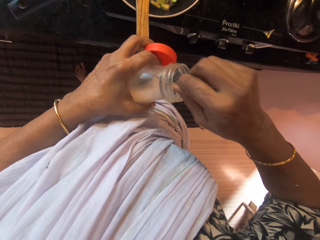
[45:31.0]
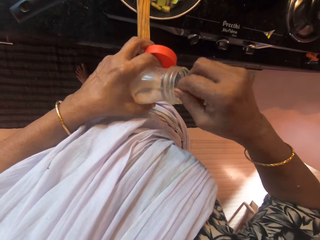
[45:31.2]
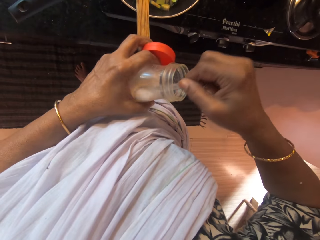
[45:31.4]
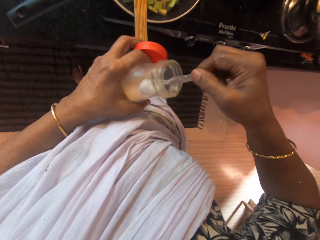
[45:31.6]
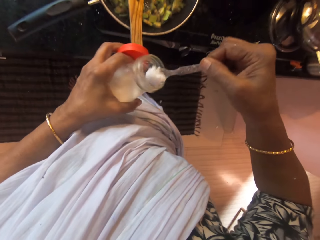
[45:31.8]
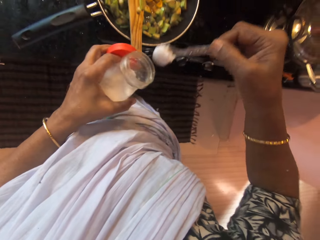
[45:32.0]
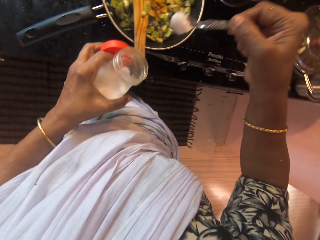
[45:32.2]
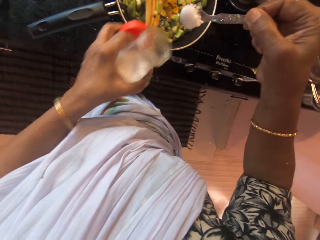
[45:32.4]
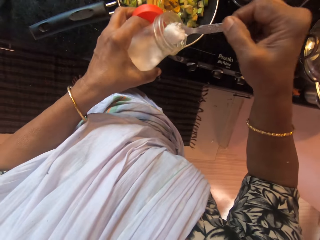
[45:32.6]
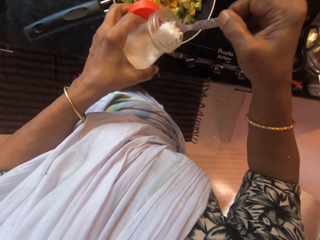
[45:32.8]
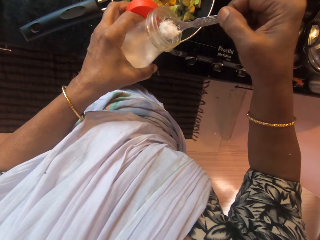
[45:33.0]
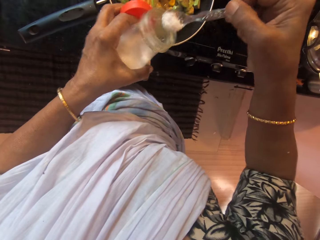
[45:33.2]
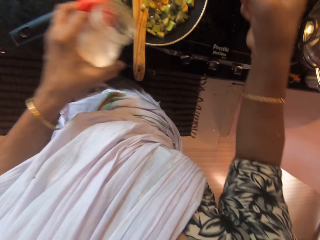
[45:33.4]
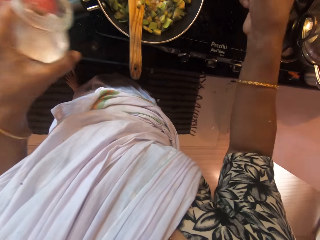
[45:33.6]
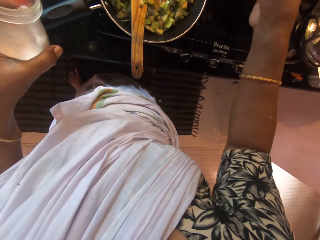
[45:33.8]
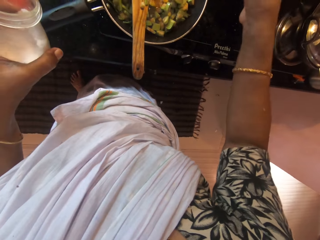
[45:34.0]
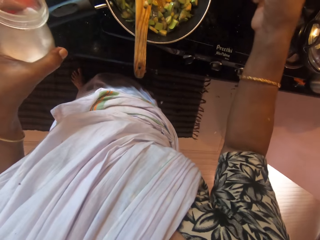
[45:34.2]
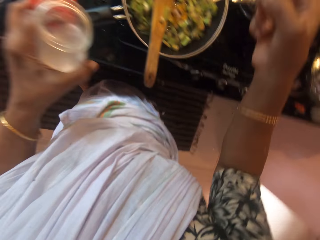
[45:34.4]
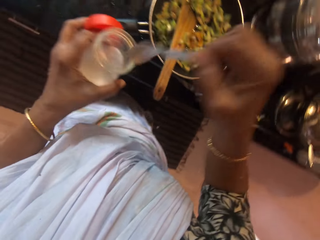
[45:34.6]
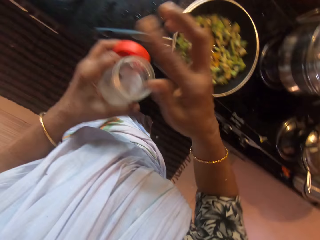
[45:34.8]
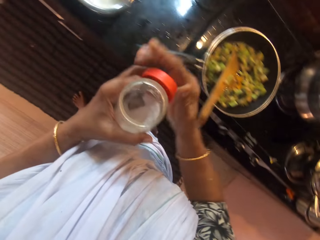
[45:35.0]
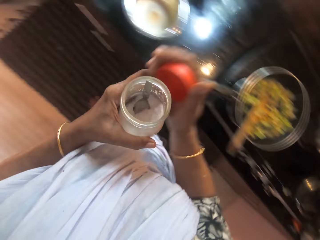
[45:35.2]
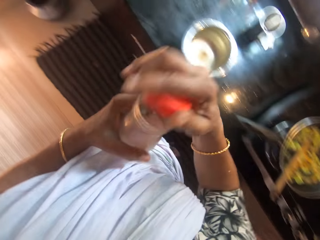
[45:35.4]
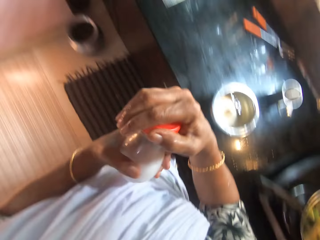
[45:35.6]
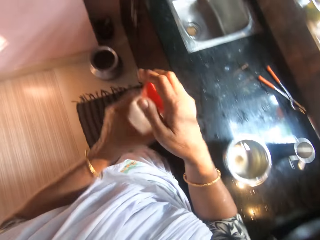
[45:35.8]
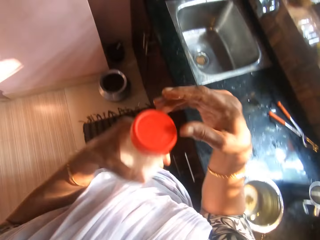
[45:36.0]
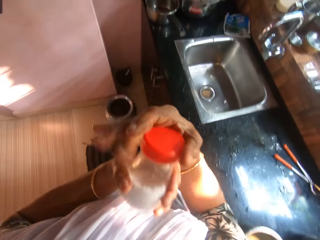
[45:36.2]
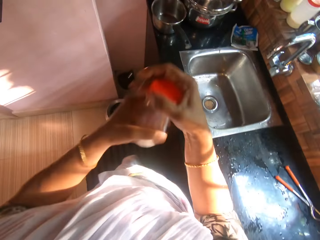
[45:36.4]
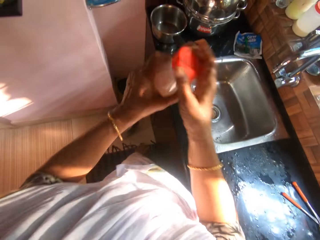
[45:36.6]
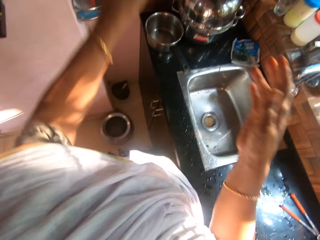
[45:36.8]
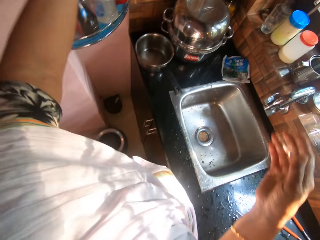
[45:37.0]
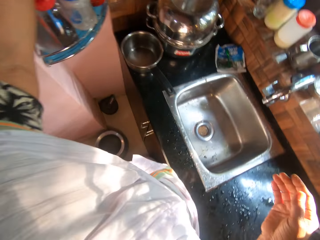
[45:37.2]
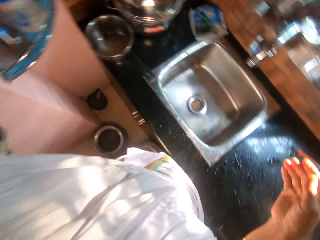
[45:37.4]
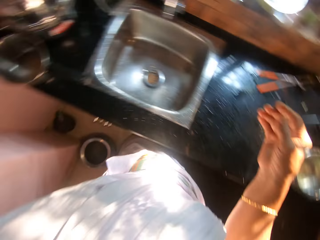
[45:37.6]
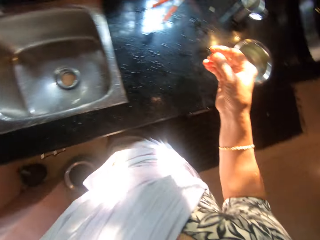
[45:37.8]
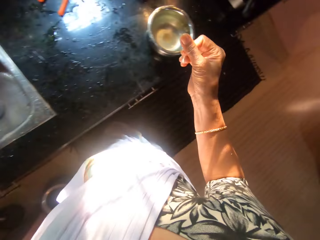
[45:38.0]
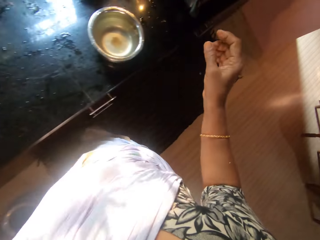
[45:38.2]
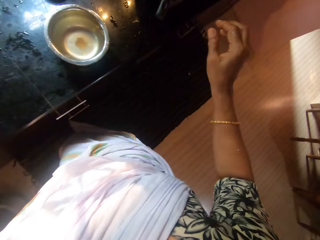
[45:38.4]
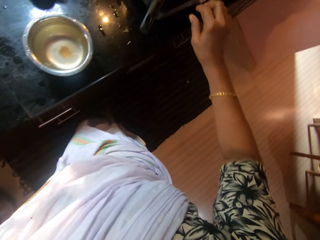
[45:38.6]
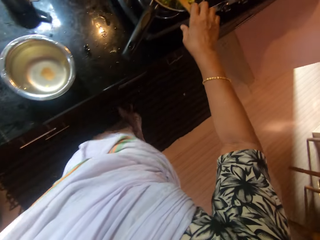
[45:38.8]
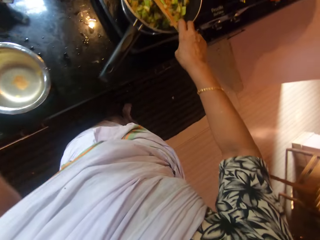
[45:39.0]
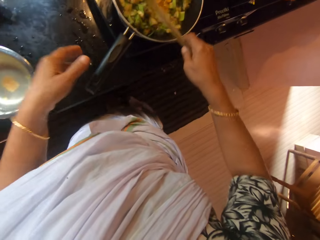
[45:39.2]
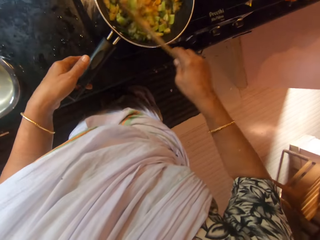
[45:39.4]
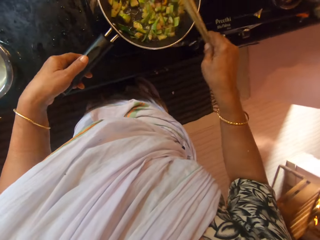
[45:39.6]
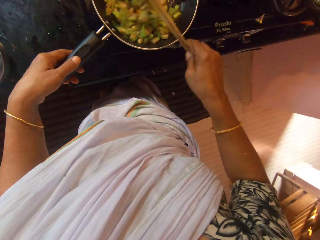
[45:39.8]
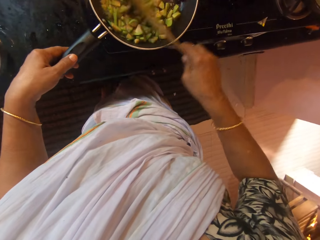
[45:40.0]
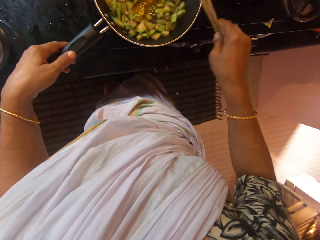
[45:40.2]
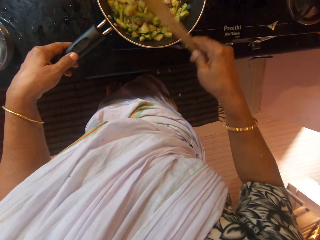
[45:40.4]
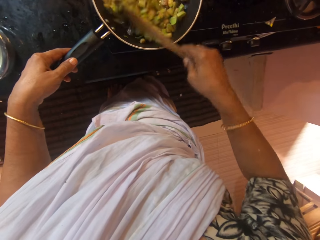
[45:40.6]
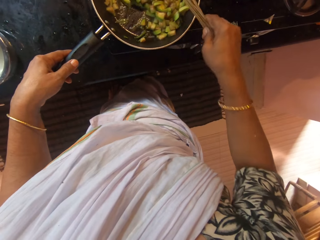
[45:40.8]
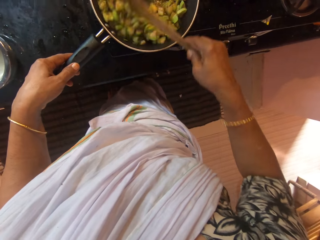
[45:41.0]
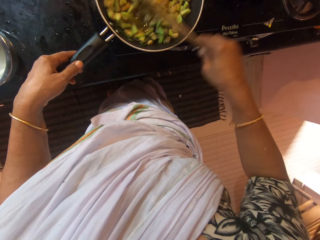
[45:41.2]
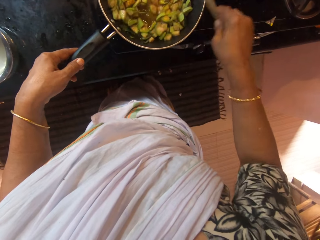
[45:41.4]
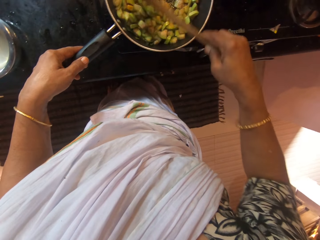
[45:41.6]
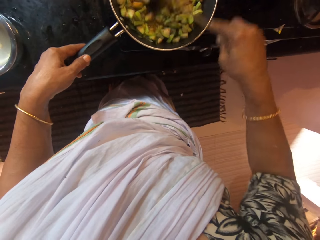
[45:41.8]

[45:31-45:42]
The camera wearer scoops salt from the can of salt in her left hand with the spoon in her right hand. She hits the spoon in her right hand on the can of salt in her left hand. She pours the salt into the pan of vegetables with the spoon in her right hand. She drops the spoon into the can of salt in her left hand with her right hand. She passes the lid from her left hand to her right hand. She covers the can of salt in her left hand with the lid in her right hand. She drops the can of salt on a cabinet with her left hand. She picks the spoon from the pan of vegetables with her right hand. She stirs the vegetables in the pan with the spoon in her right hand. She grabs the handle of the pan of vegetables with her left hand.

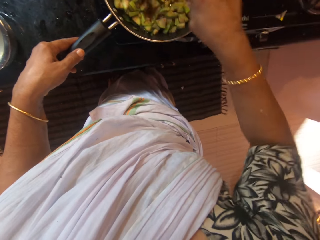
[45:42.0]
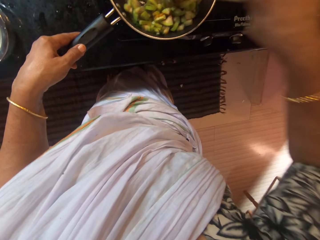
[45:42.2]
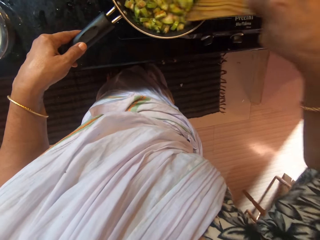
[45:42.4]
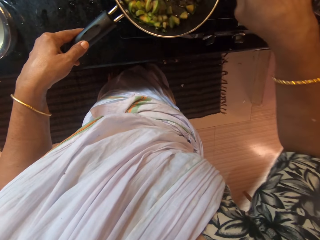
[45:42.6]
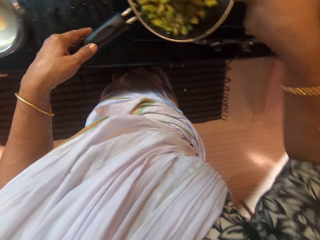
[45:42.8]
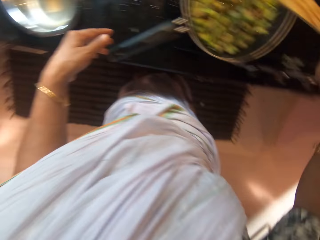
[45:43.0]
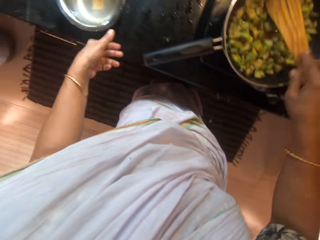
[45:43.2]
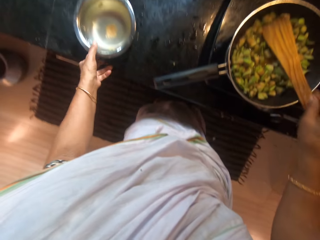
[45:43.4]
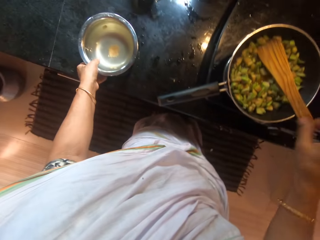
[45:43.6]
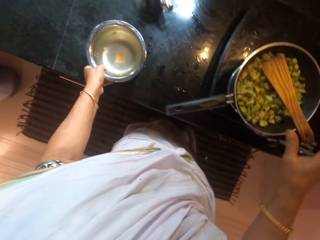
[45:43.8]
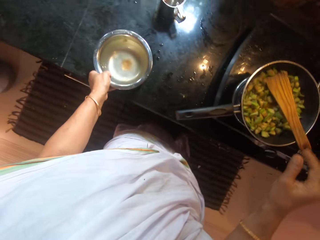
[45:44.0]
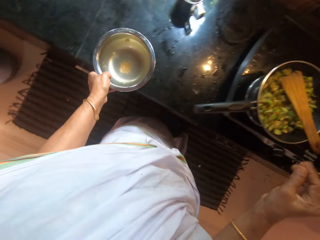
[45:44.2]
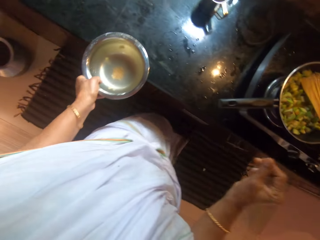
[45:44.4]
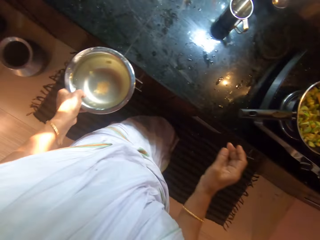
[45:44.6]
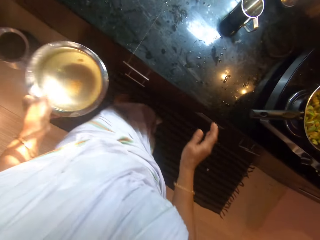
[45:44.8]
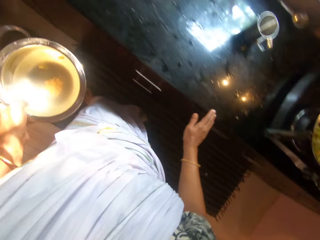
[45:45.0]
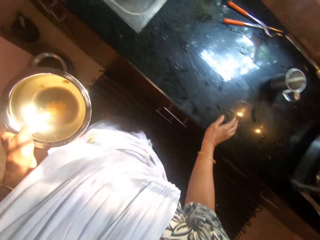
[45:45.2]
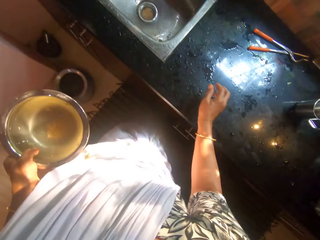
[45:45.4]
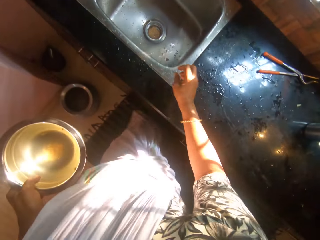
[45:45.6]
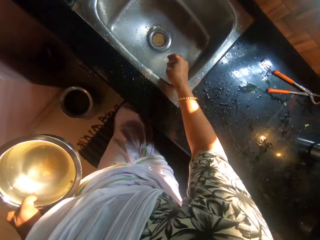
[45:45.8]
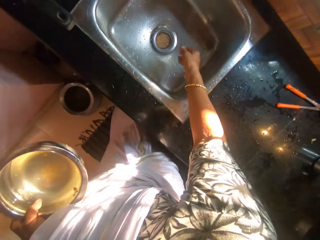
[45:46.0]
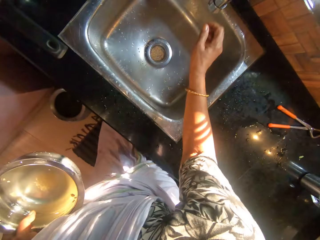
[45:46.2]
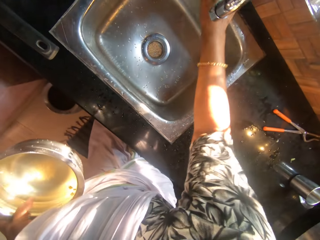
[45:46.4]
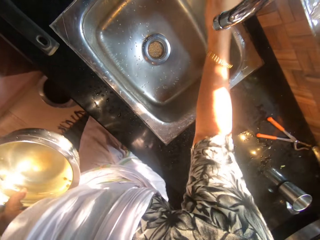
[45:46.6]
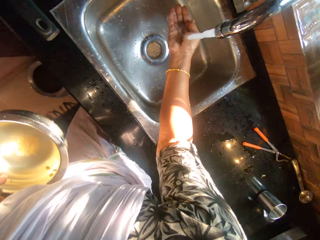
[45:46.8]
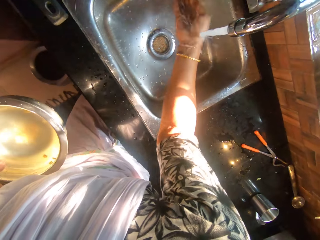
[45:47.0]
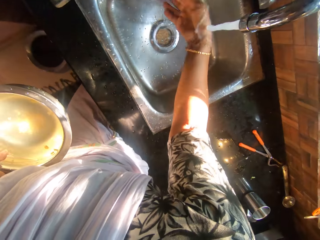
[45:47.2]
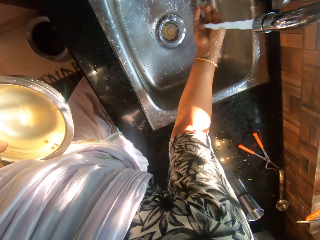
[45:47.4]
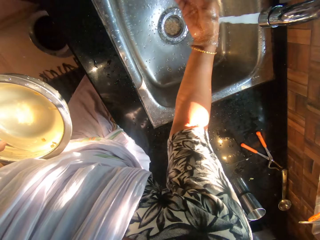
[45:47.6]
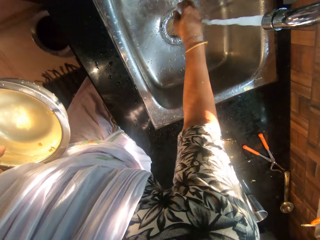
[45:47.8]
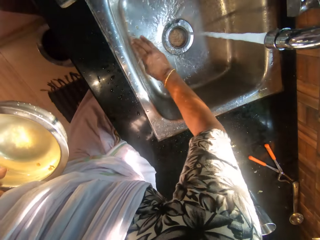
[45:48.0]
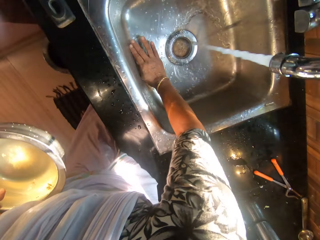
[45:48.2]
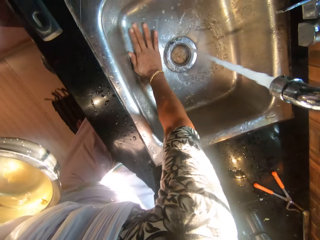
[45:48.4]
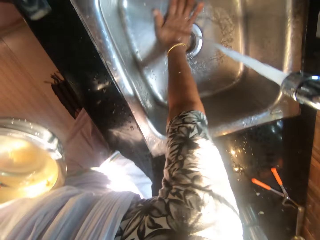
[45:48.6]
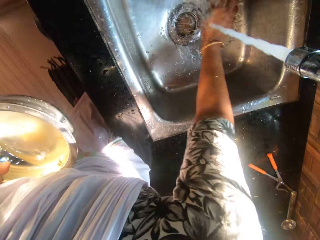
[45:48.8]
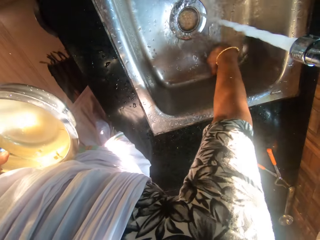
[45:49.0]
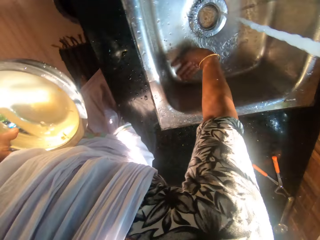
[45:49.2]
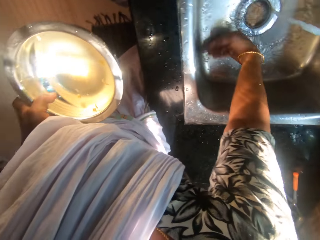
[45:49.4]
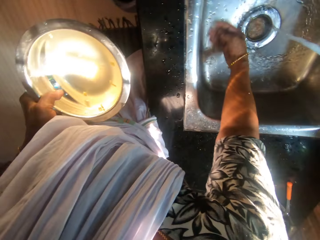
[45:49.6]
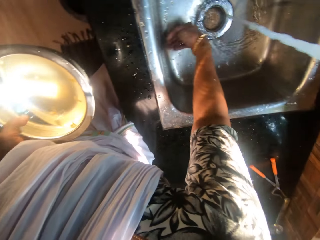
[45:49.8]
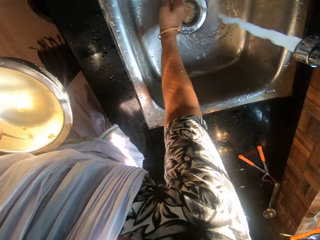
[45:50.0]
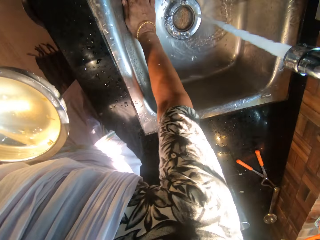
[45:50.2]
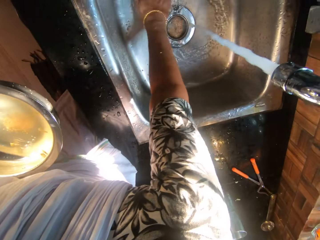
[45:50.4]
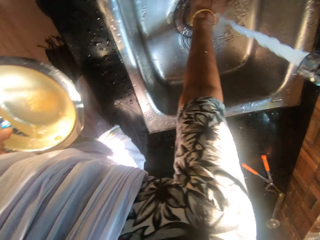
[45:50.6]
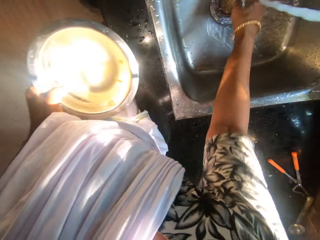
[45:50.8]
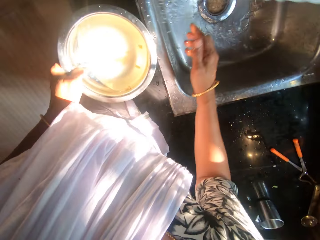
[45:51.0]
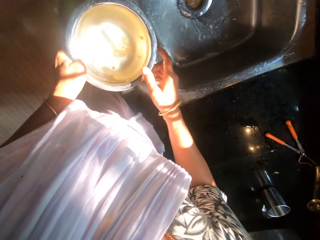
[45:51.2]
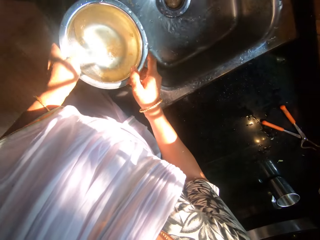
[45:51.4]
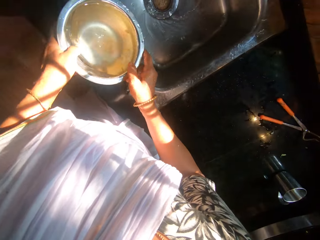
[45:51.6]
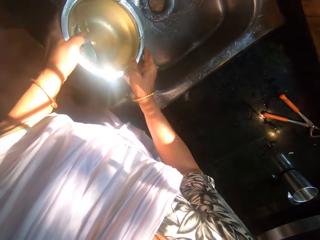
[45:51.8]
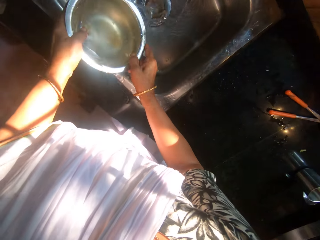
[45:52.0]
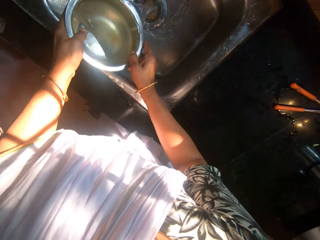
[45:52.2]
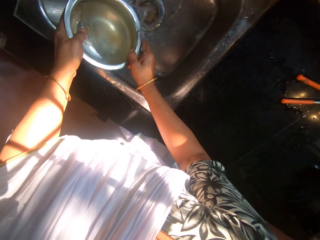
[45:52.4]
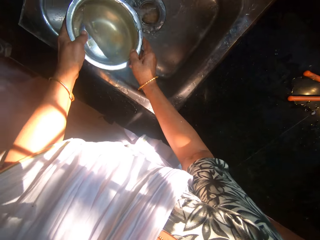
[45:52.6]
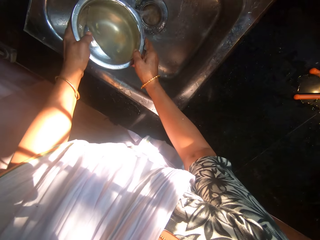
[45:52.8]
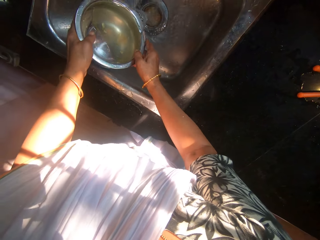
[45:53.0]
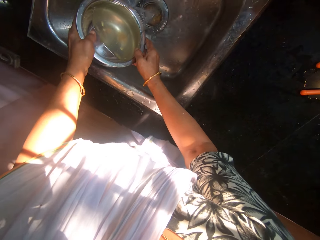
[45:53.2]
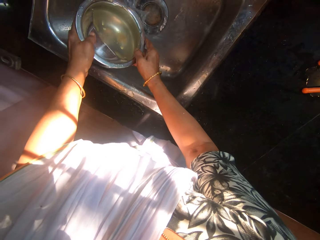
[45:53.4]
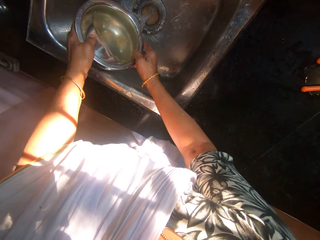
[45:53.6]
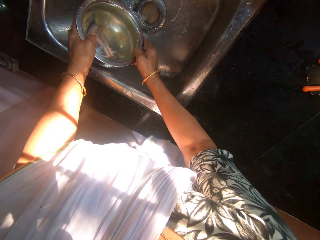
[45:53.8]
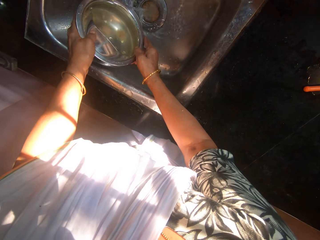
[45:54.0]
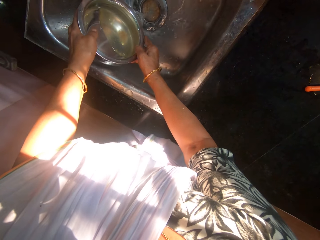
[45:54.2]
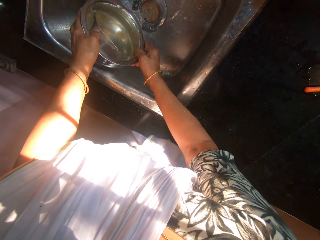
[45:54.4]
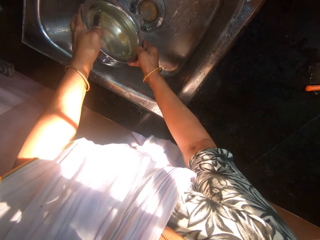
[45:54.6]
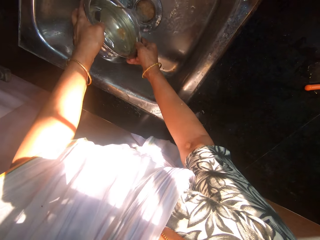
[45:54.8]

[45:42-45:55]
The camera wearer drops the spoon in the pan of vegetables with her right hand. She picks up a bowl of water from the slab with her left hand. She carries away the bowl. She turns on a tap with her right hand. She spreads water from the tap in a sink with her right hand. She washes the hand. She cleans the sink with her right hand. She grabs the bowl of water with her hands and pours the water in the bowl into the sink with her hands.
